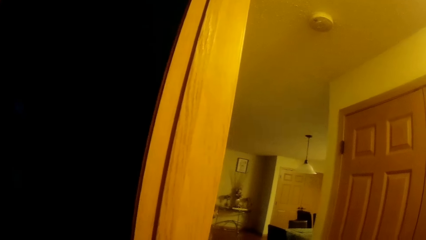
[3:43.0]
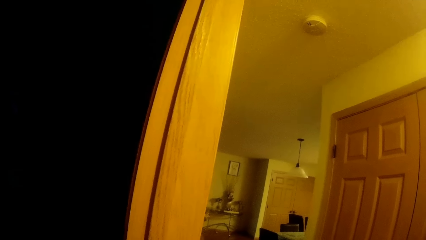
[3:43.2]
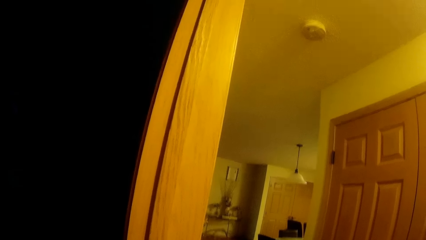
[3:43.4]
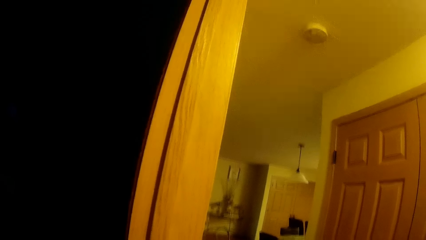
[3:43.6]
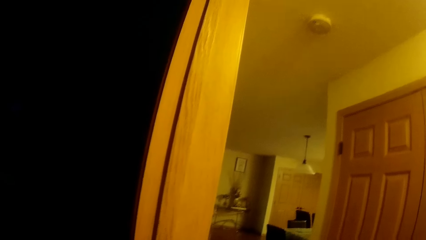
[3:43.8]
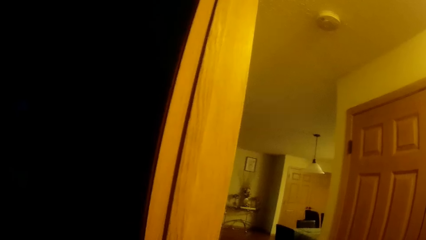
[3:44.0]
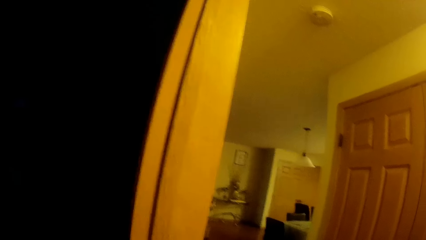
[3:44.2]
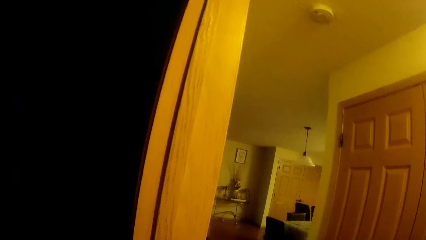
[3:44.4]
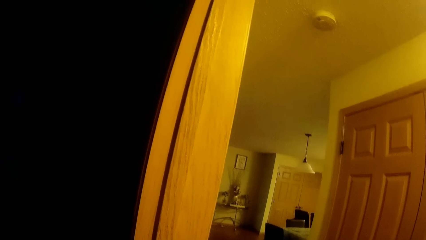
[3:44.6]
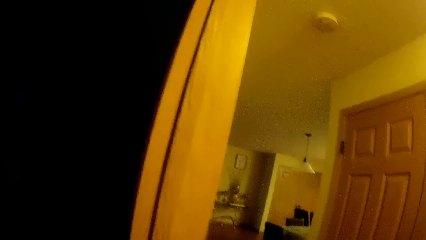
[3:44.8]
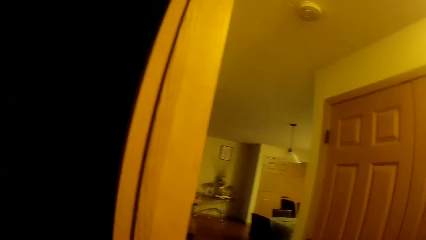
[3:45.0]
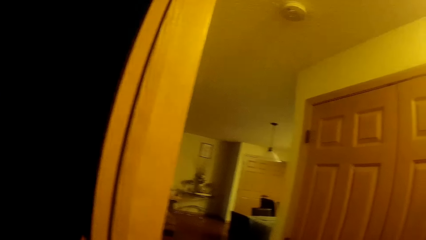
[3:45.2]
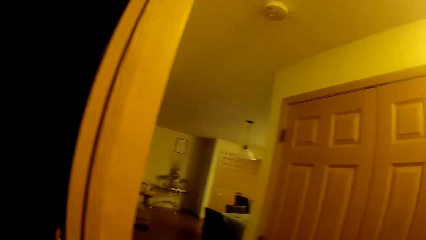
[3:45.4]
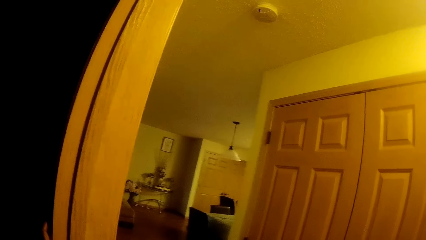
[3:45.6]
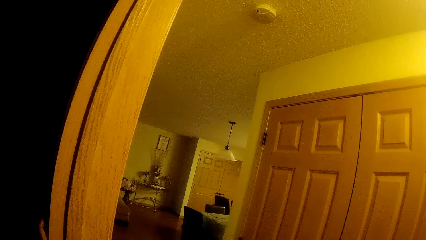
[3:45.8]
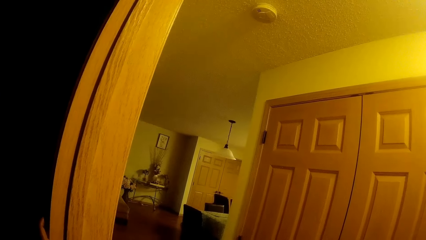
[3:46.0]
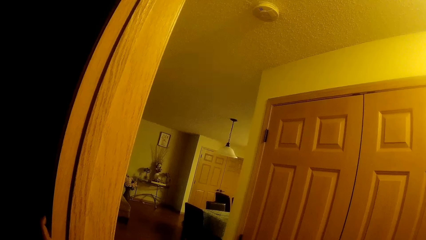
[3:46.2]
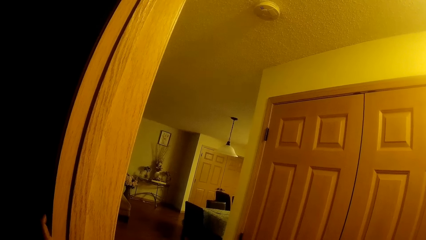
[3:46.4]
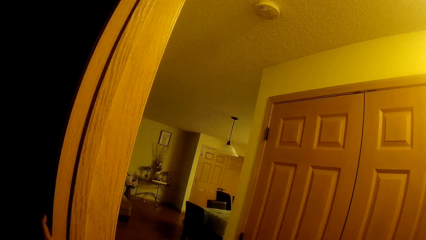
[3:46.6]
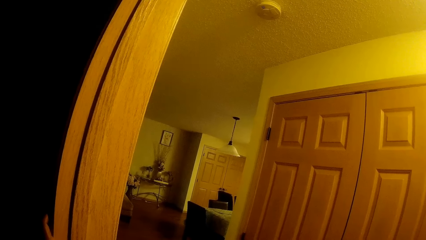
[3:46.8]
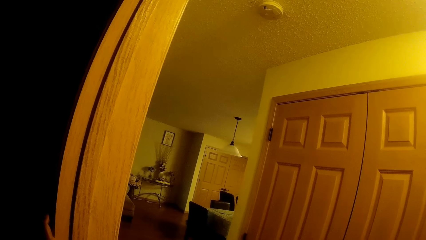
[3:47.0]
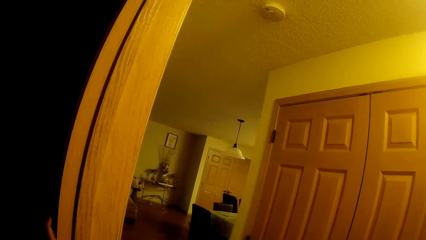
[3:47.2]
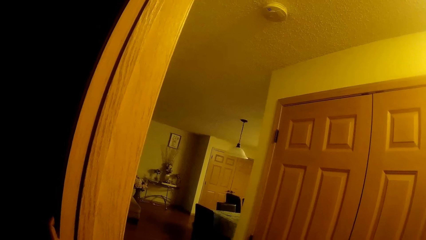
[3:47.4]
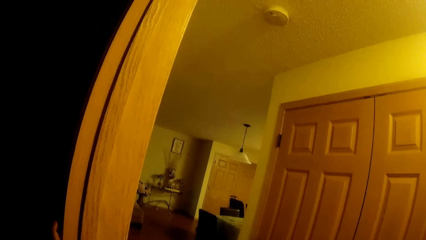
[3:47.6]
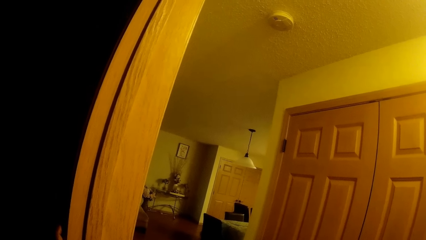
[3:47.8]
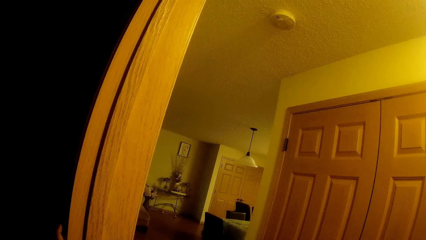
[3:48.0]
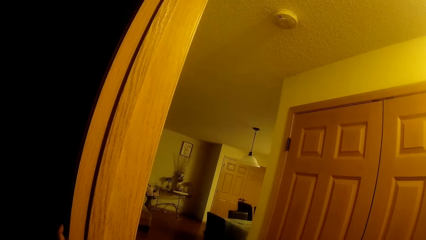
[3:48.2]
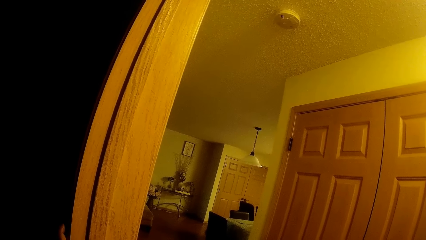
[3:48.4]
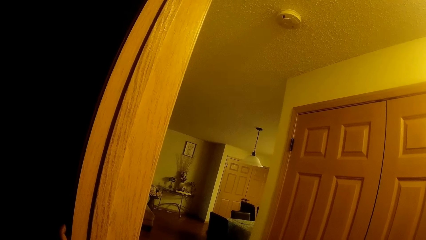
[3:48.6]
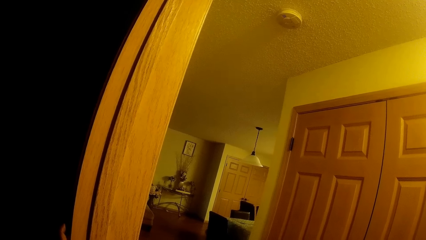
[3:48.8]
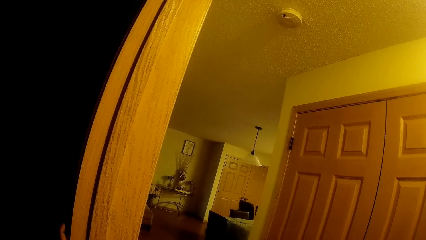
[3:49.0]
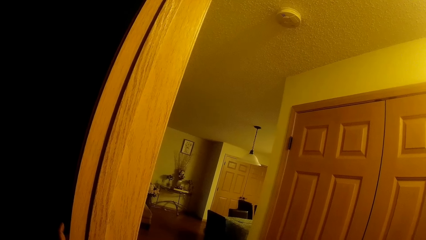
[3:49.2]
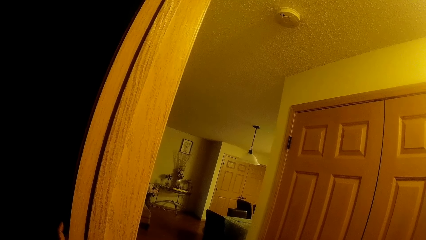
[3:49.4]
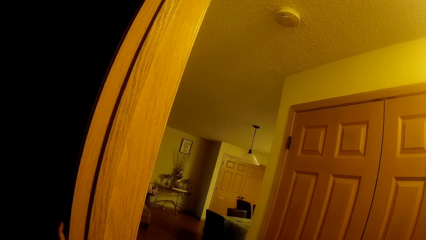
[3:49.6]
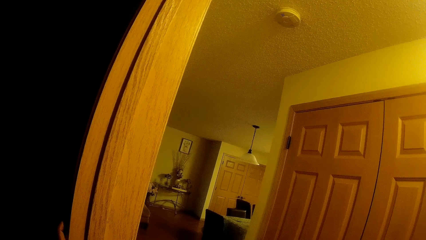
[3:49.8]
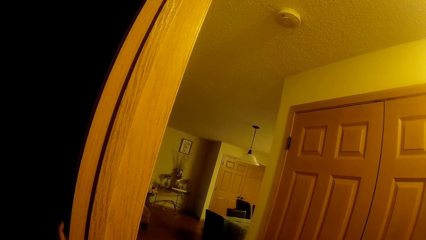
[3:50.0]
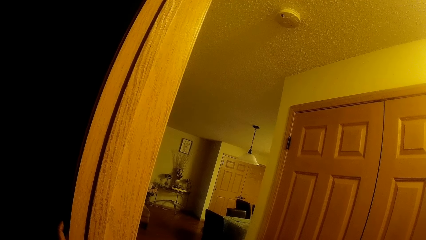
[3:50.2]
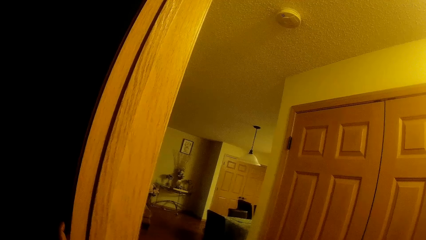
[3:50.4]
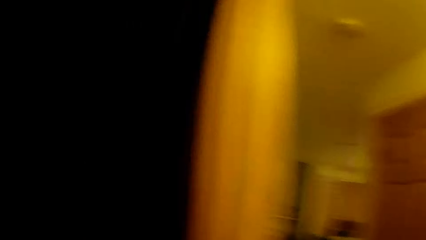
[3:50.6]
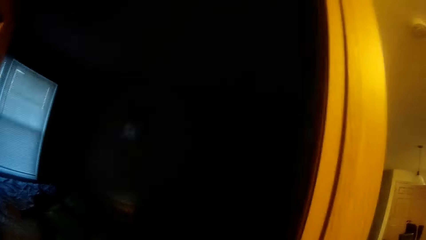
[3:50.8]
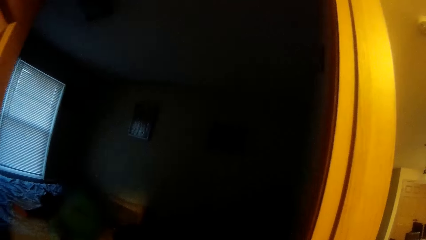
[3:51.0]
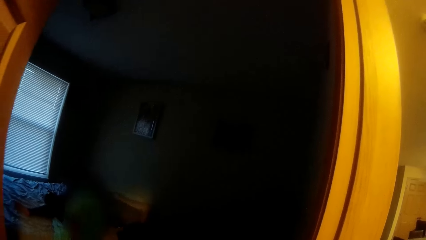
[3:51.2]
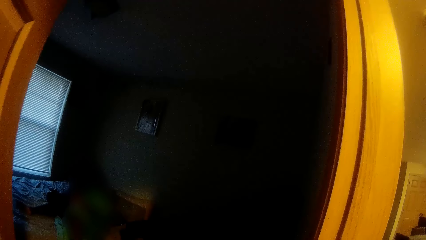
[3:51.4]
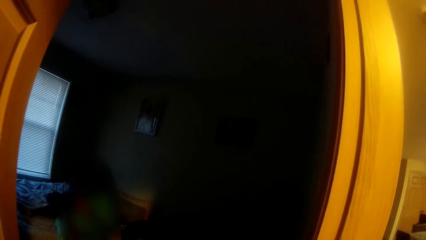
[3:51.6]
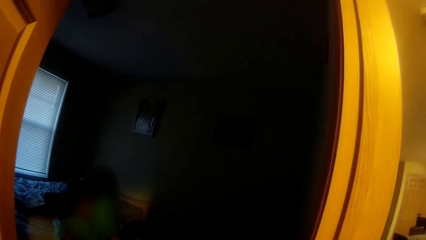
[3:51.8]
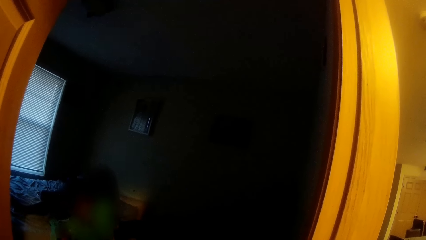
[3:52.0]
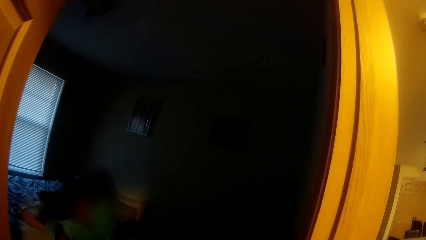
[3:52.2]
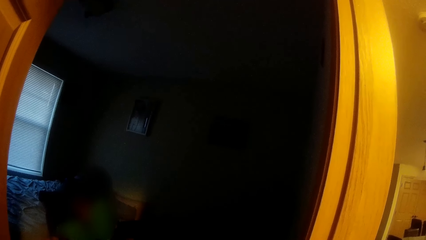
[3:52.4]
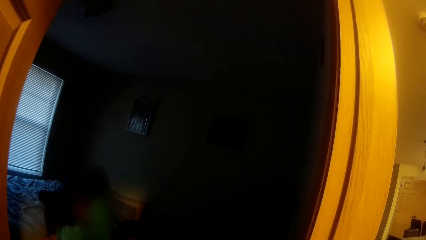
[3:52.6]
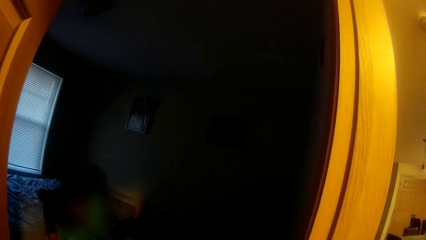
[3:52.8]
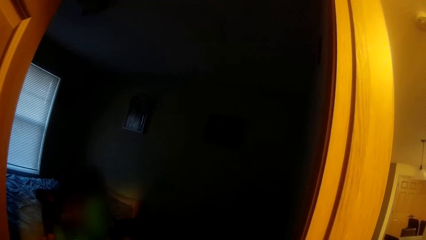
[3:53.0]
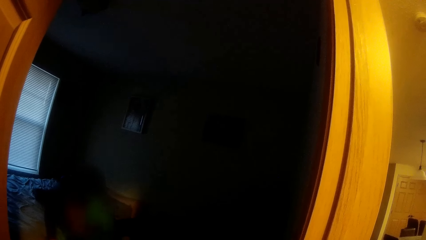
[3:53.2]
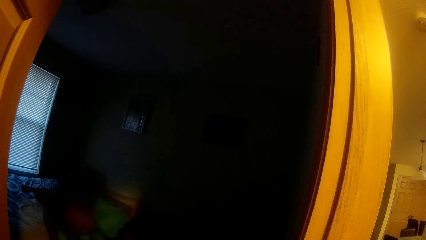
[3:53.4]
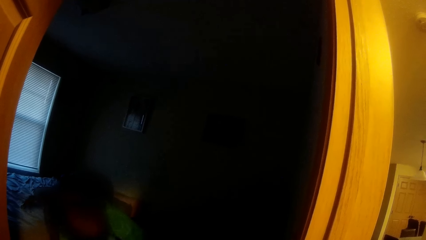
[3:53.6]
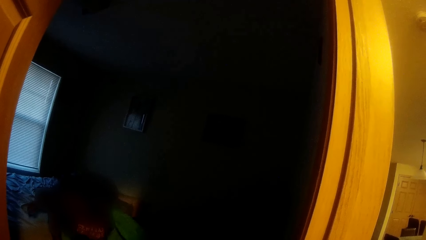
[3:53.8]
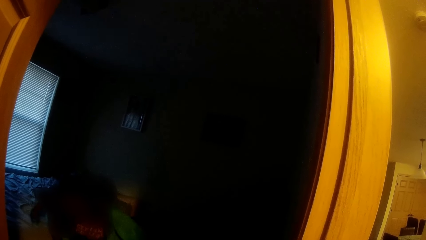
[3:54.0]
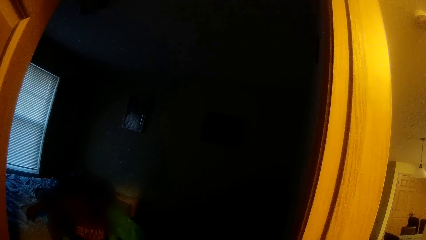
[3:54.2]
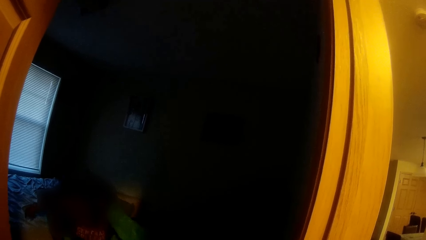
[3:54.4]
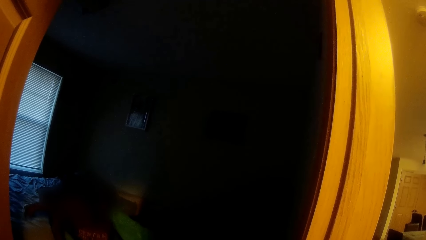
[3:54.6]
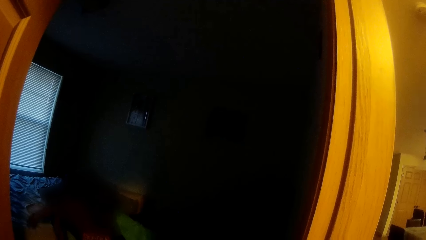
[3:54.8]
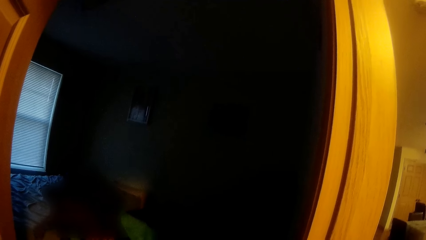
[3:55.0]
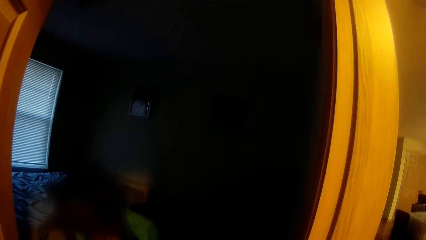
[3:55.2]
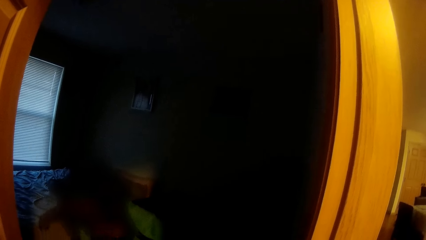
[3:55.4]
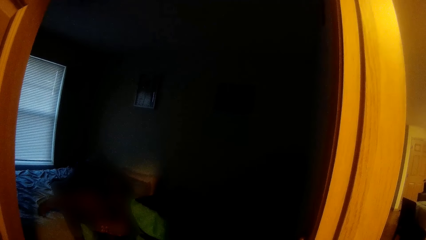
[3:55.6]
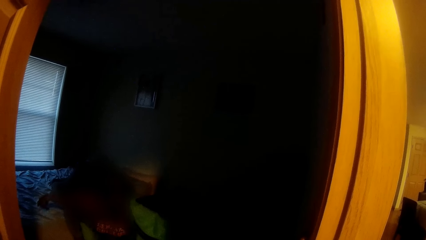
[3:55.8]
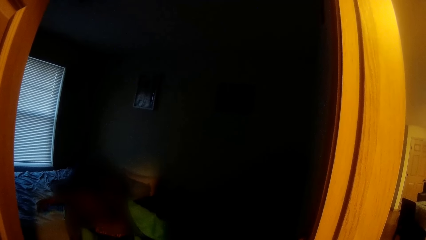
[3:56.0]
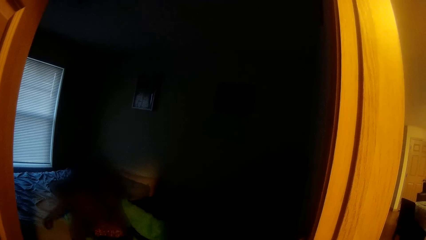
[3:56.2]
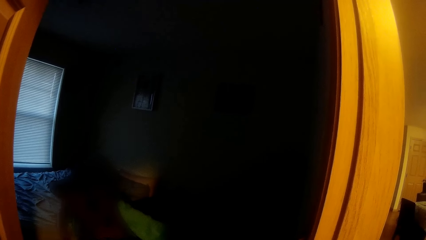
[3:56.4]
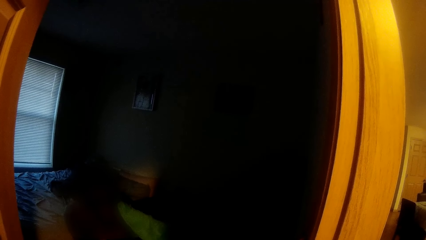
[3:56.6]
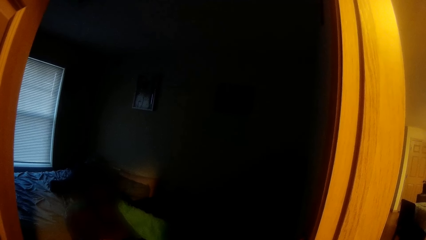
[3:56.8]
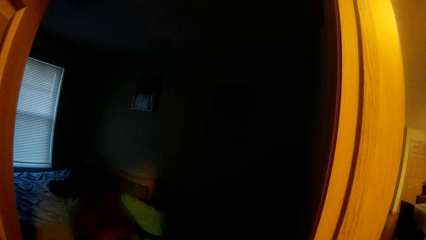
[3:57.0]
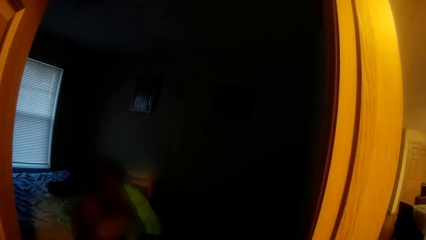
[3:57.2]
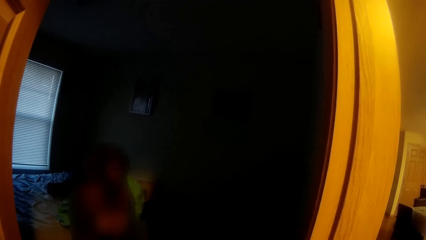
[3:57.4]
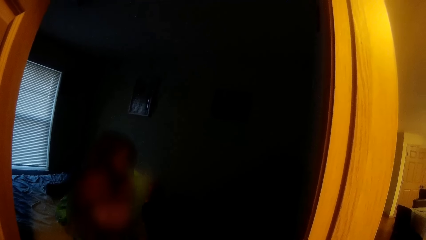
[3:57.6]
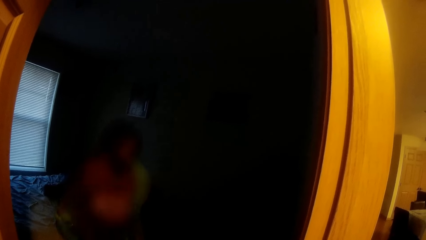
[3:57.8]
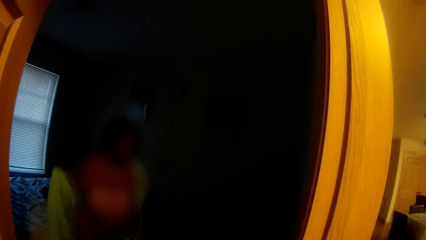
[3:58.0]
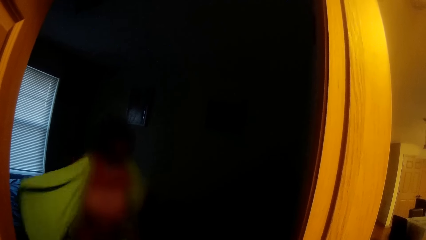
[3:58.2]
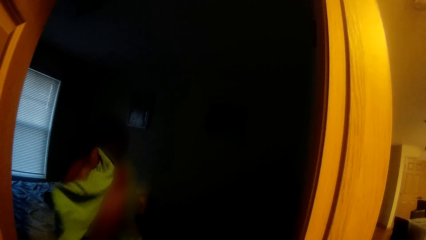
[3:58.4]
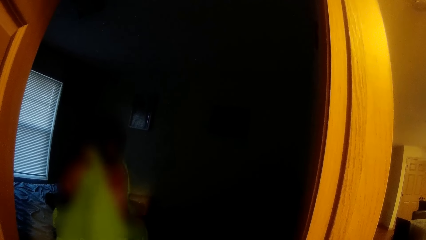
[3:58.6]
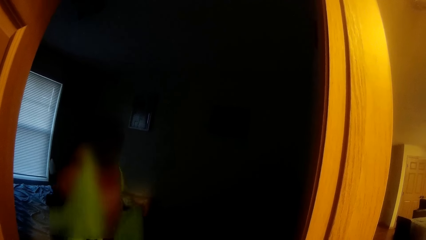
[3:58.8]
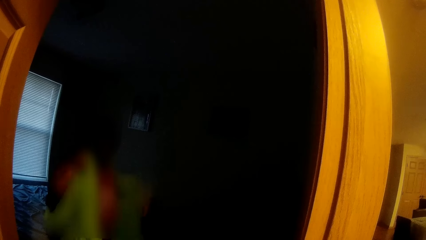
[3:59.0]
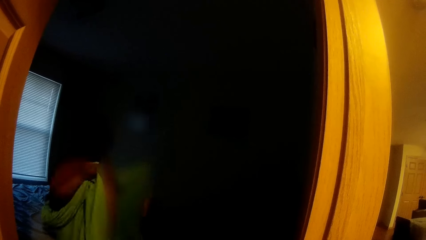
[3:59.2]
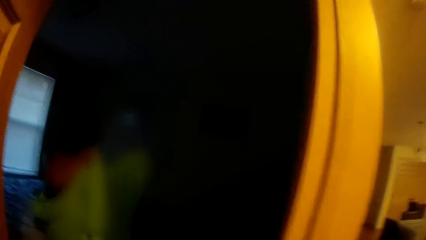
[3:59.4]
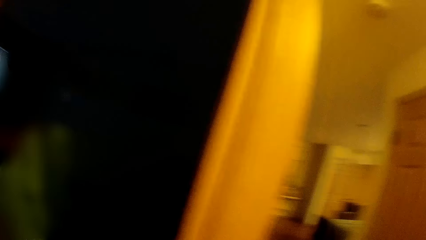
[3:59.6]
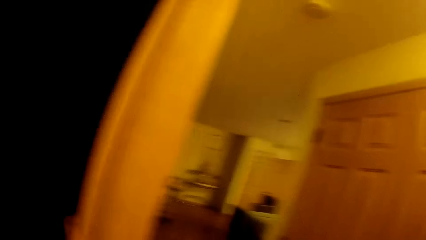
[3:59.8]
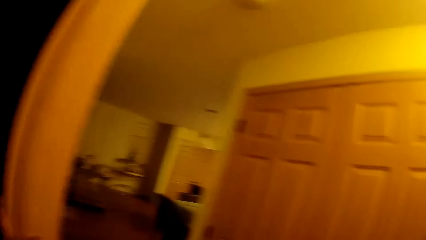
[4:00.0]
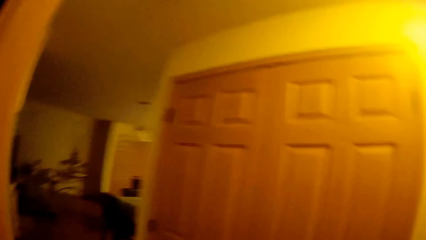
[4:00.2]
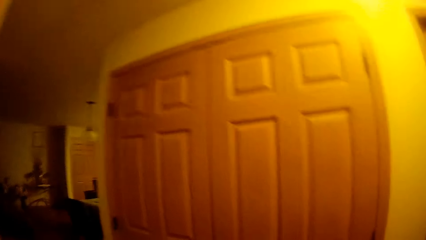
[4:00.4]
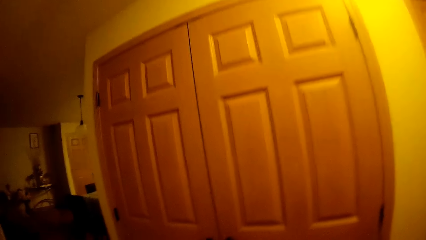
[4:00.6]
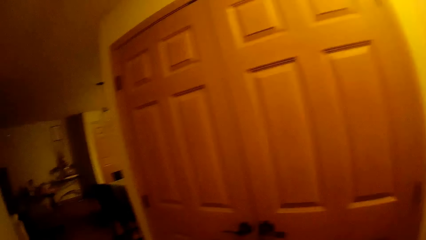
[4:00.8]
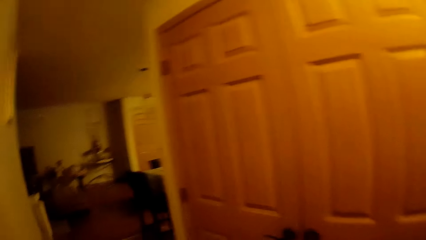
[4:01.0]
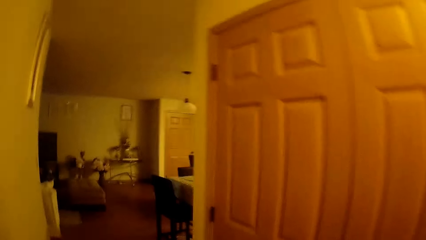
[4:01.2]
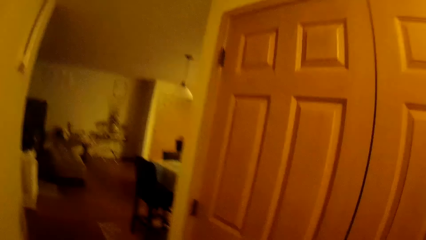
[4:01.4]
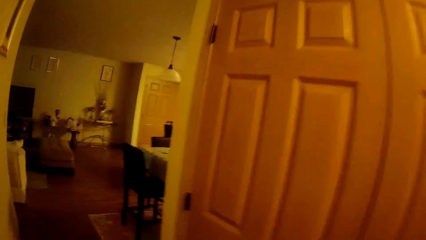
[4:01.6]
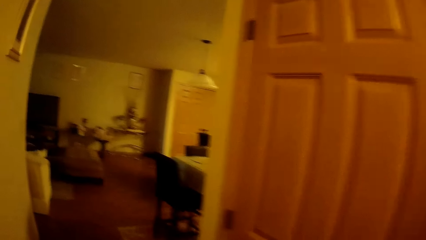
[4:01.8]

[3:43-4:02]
The camera wearer stares around. They talk to a girl. A boy gets up from the bed. The camera wearer converses with the girl. The boy responds to the camera wearer. The camera wearer moves around.
